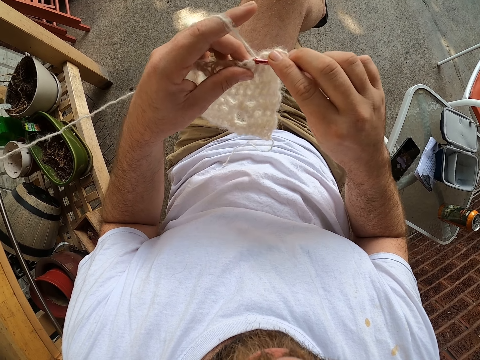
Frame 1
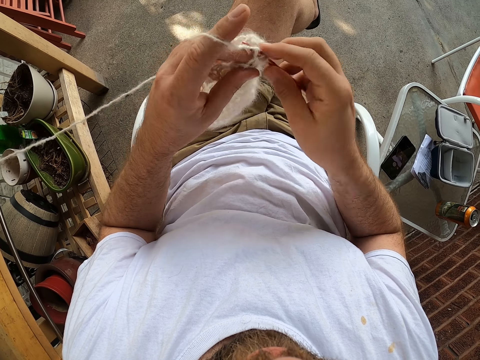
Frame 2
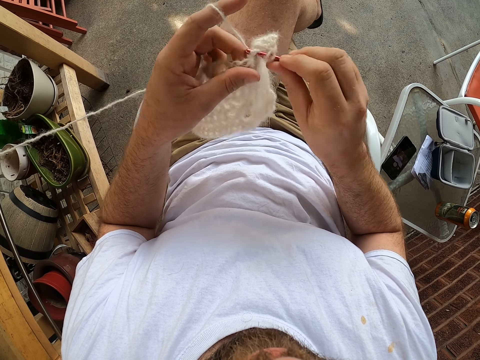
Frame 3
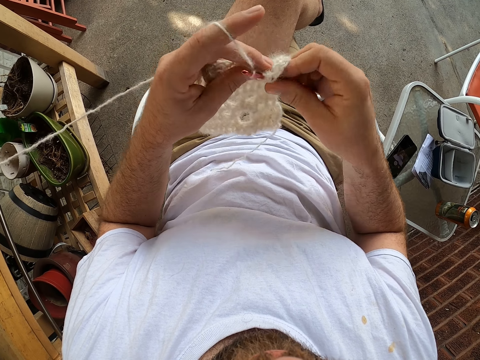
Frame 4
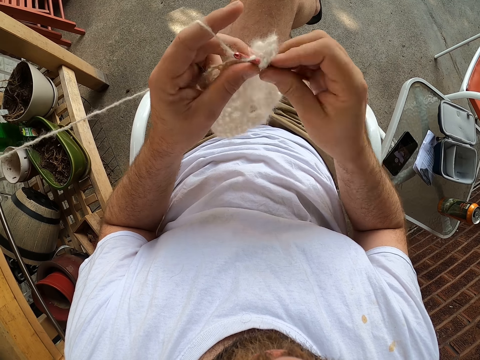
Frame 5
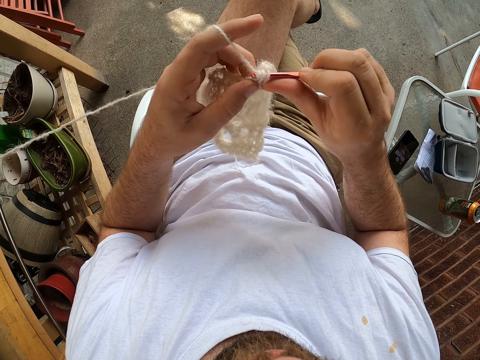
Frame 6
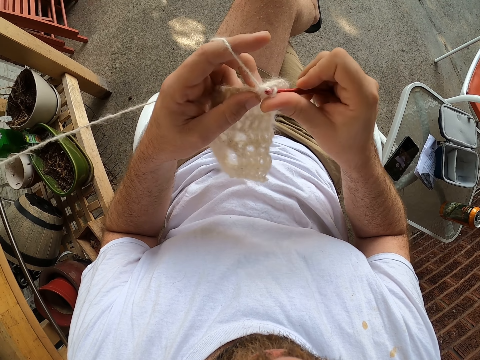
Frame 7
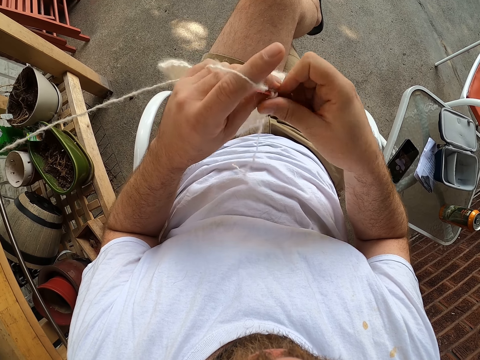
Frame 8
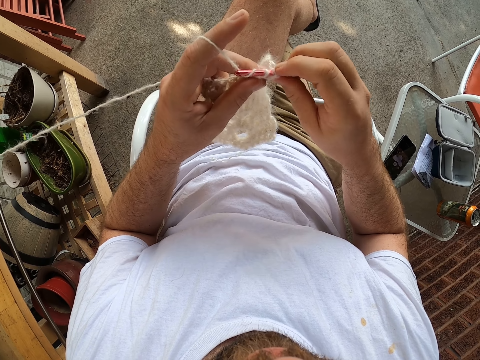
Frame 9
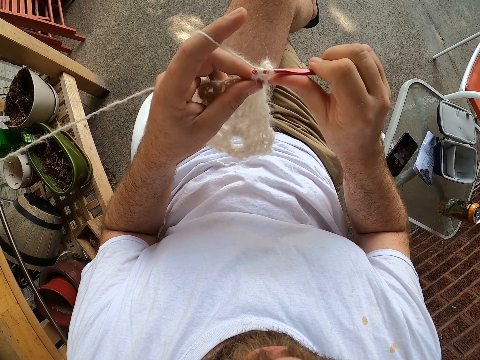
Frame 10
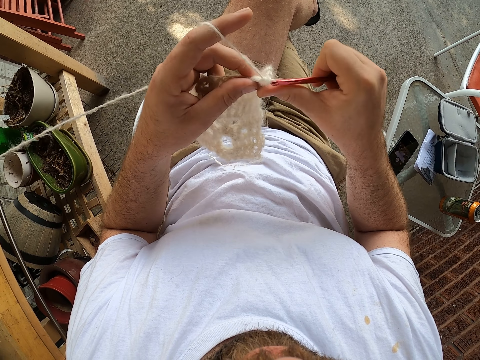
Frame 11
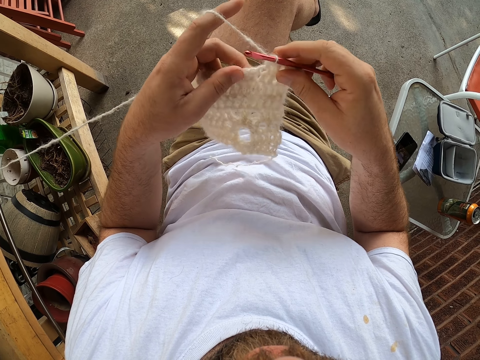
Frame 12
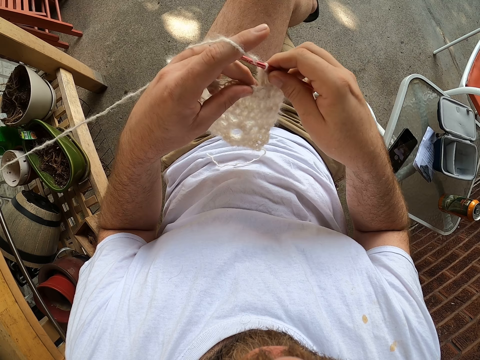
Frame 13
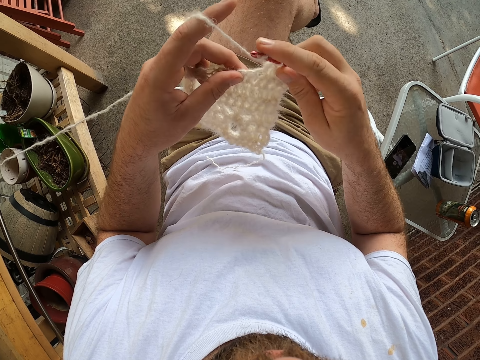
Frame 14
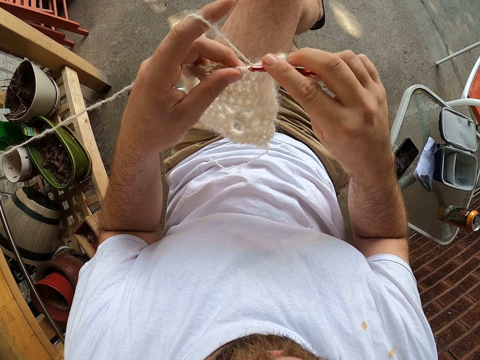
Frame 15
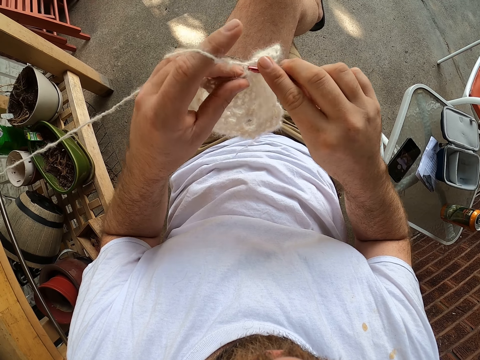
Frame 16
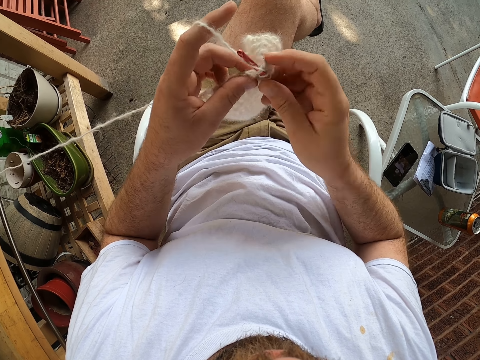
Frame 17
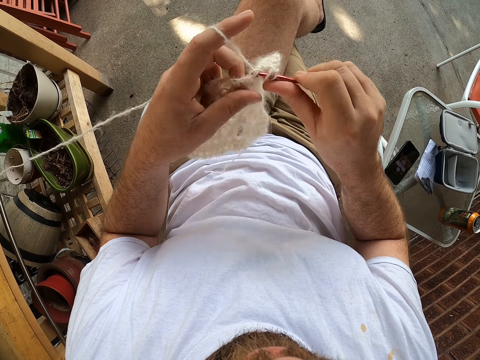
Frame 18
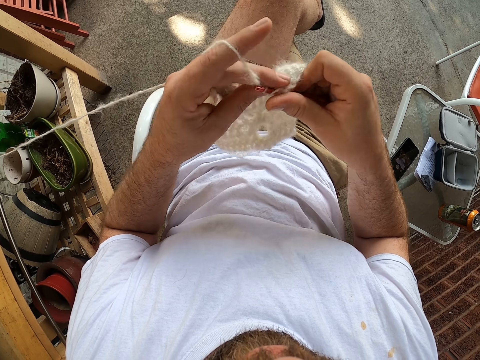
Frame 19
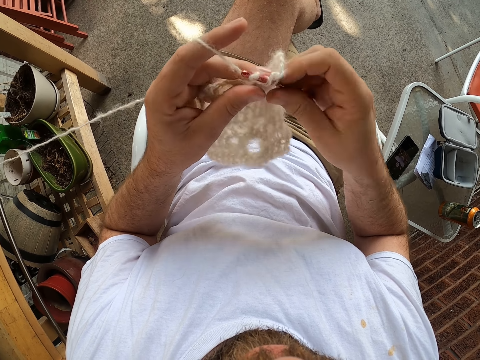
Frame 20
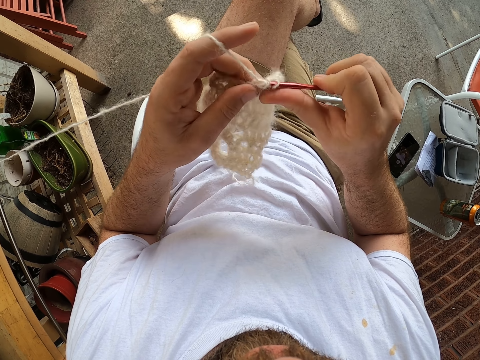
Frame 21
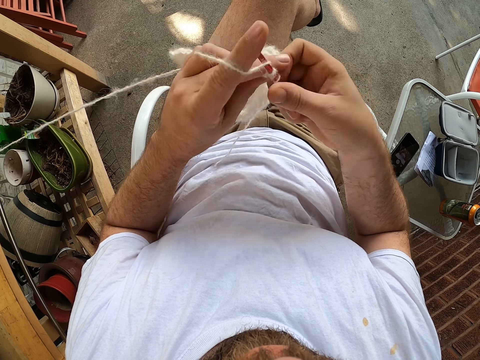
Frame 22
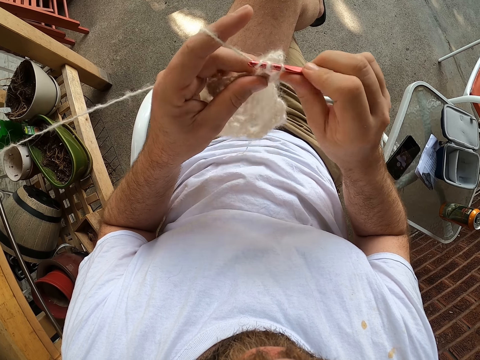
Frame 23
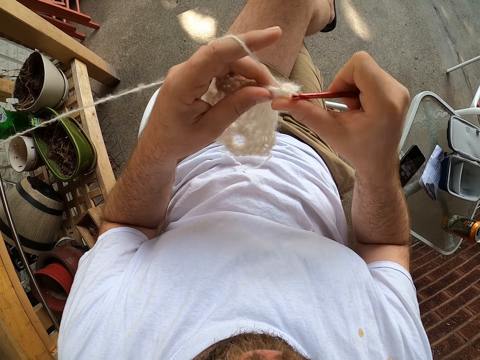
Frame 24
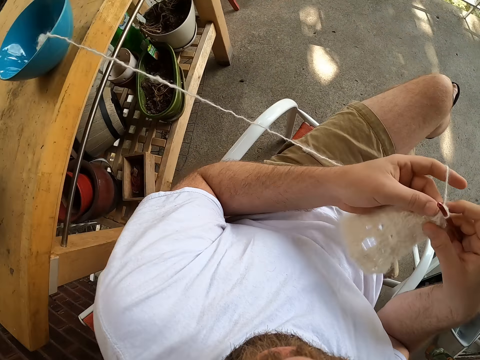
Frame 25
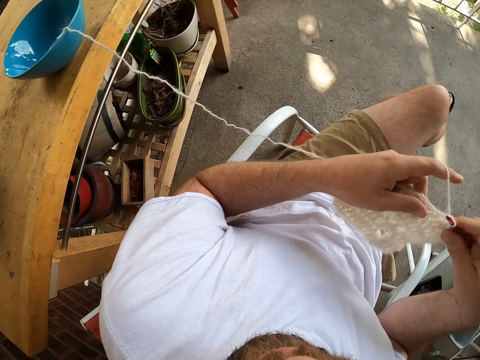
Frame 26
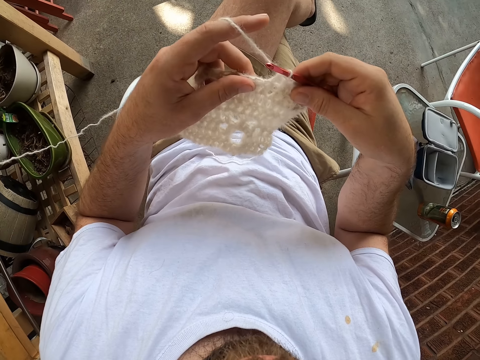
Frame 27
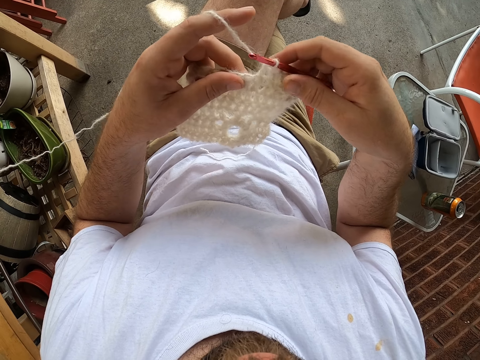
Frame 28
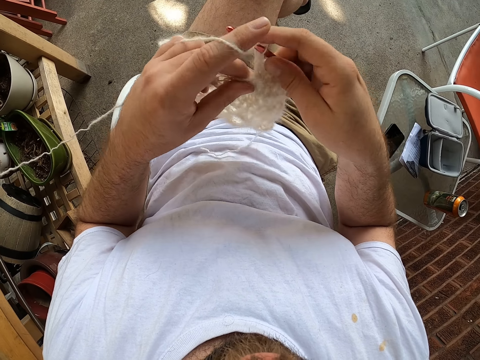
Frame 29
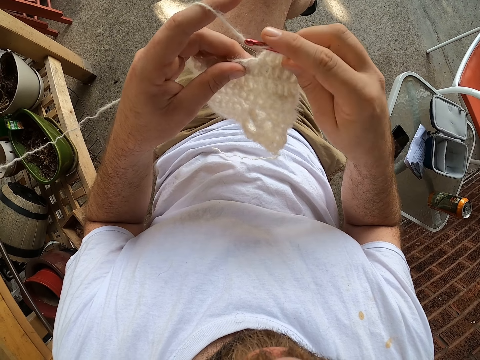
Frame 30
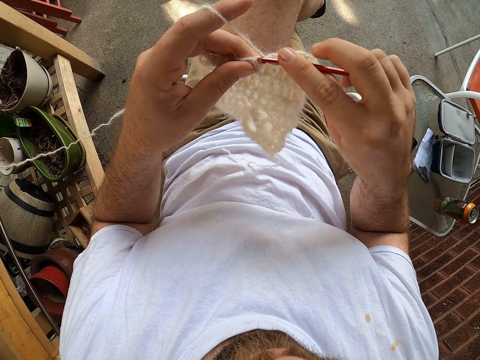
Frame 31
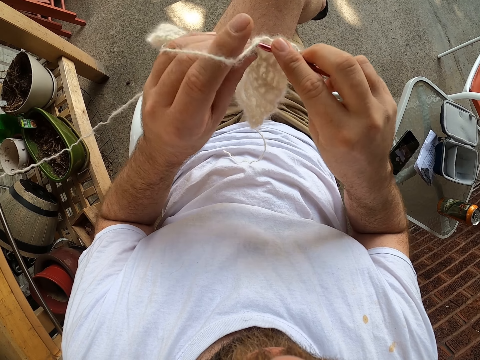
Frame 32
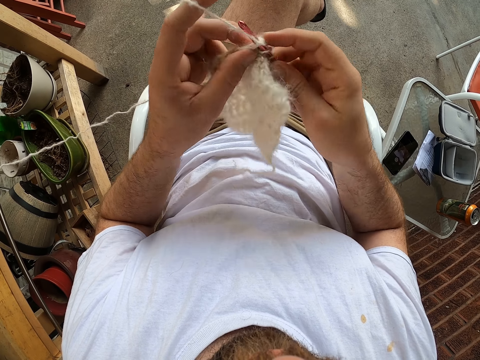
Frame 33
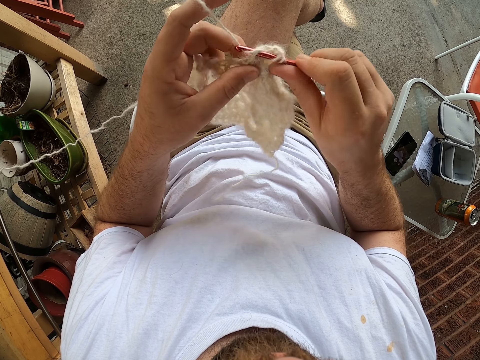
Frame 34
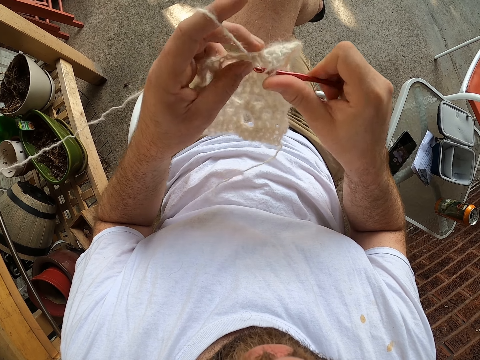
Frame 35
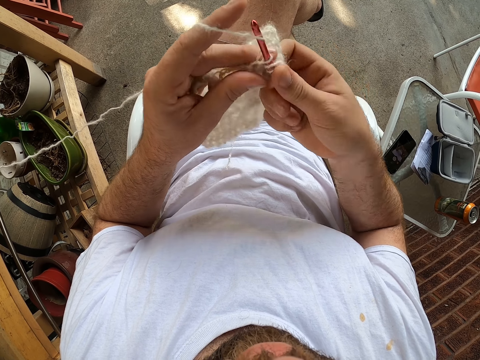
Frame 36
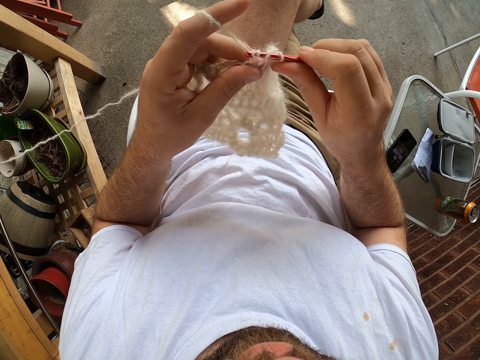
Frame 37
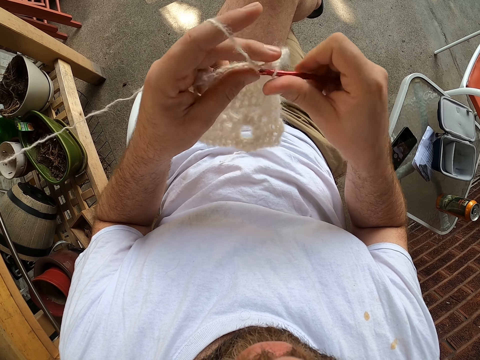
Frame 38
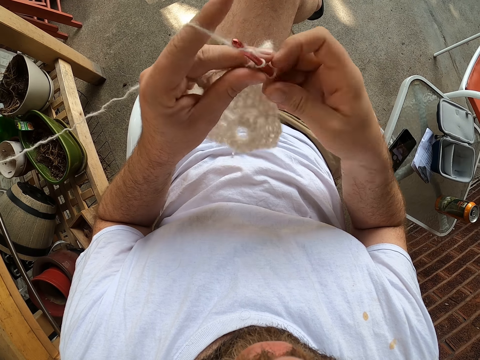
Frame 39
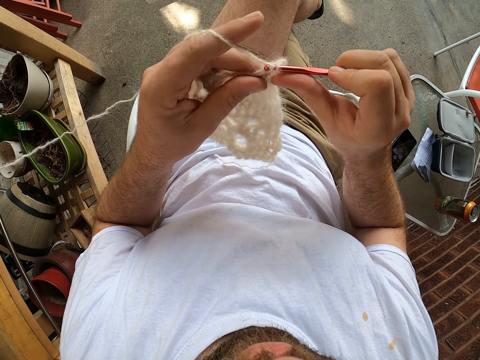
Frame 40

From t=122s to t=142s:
The camera wearer crochets the piece of cloth with a crochet hook. They turn around. They crochet the piece of cloth with the crochet hook.

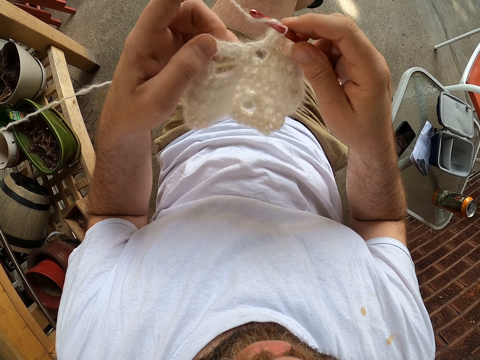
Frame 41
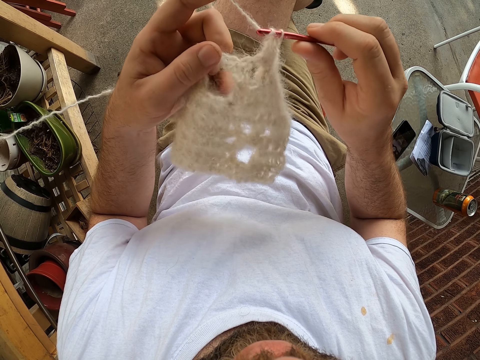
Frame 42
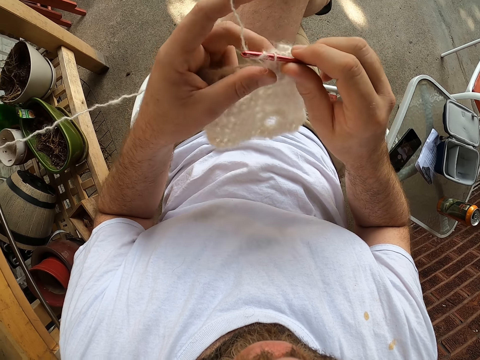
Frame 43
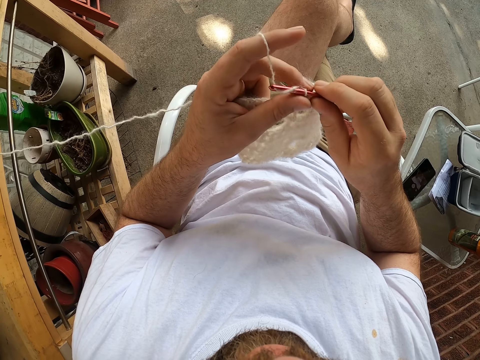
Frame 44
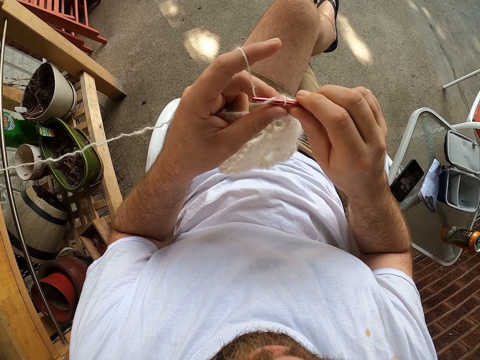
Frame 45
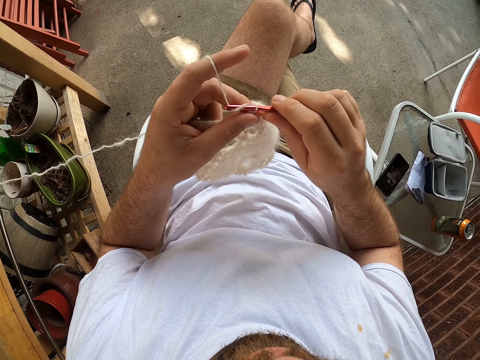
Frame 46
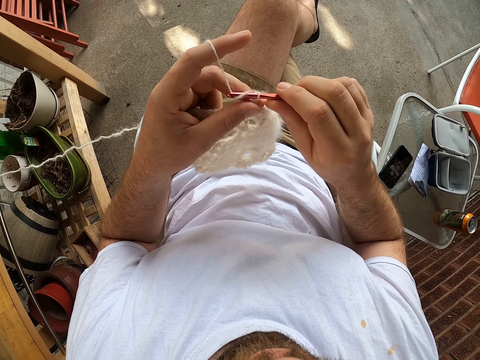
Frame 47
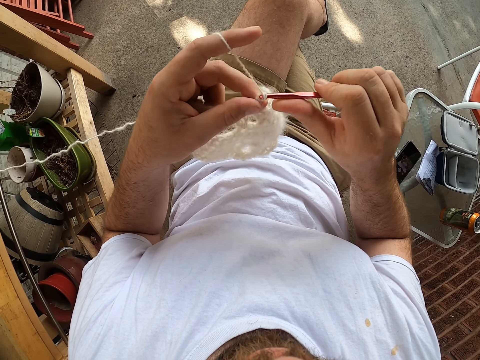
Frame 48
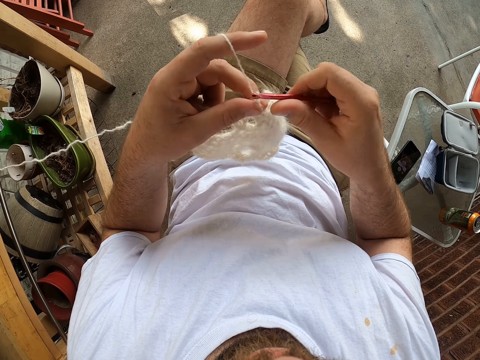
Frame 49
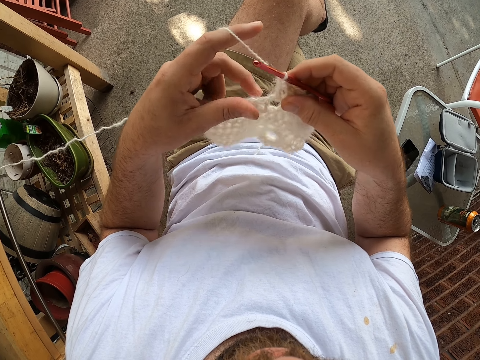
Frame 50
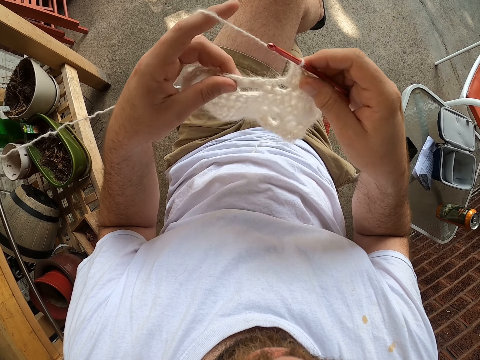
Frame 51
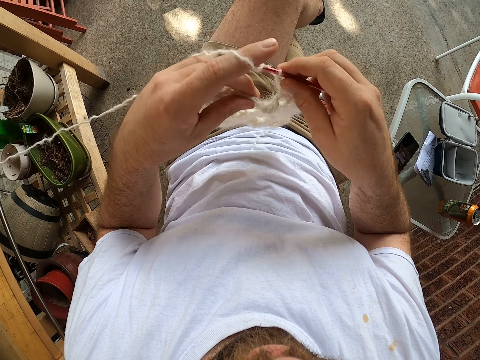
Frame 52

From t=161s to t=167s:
The camera wearer knits the yarn with a knitting needle in his right hand. He adjusts the yarn on a crochet hook. He crochets the piece of cloth with the crochet hook.
